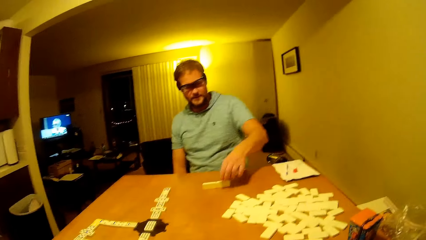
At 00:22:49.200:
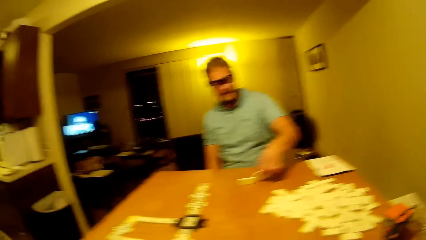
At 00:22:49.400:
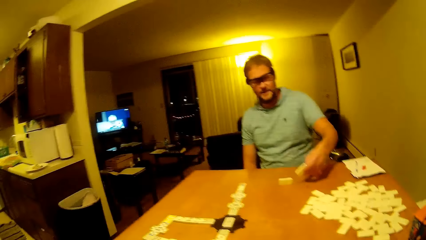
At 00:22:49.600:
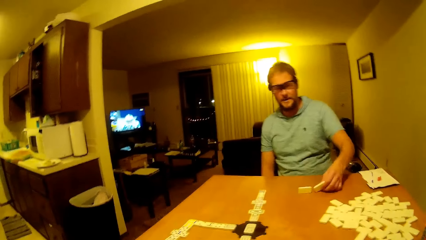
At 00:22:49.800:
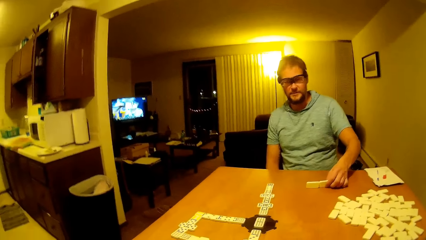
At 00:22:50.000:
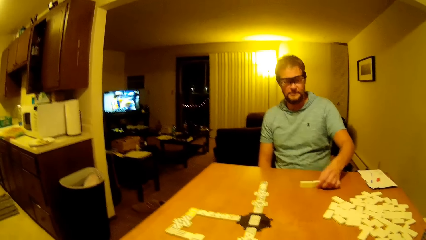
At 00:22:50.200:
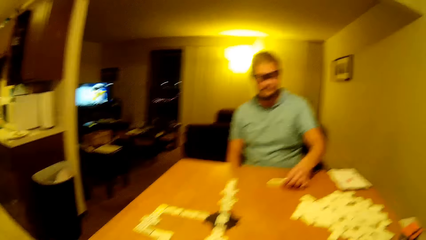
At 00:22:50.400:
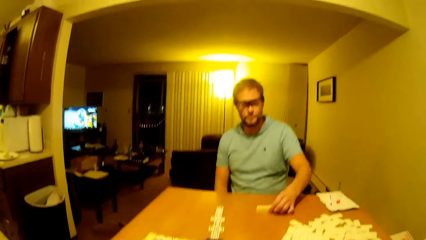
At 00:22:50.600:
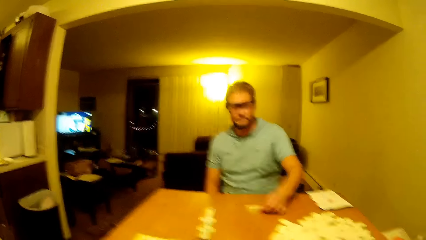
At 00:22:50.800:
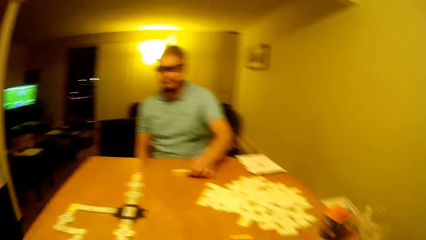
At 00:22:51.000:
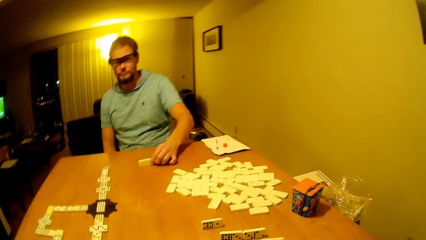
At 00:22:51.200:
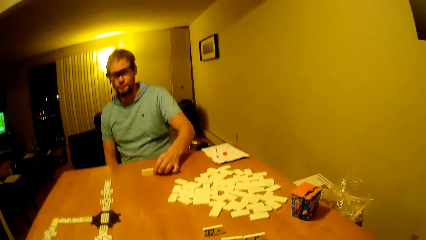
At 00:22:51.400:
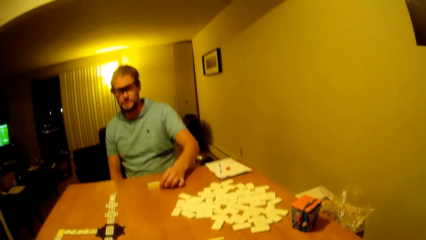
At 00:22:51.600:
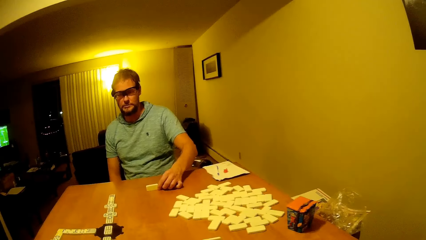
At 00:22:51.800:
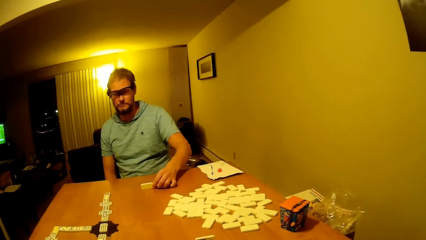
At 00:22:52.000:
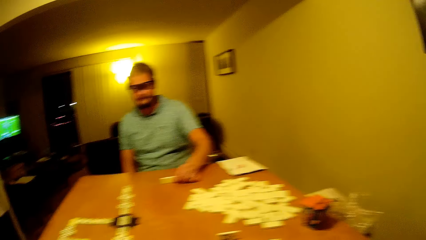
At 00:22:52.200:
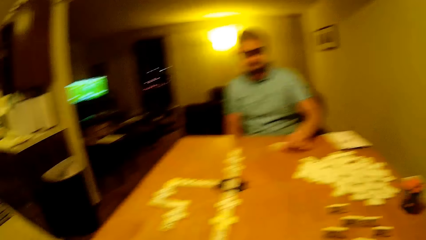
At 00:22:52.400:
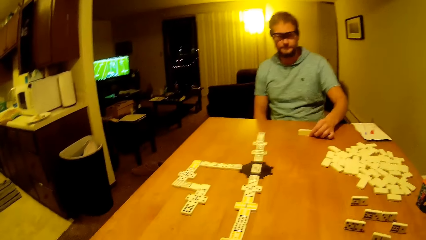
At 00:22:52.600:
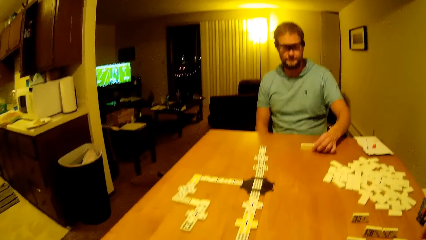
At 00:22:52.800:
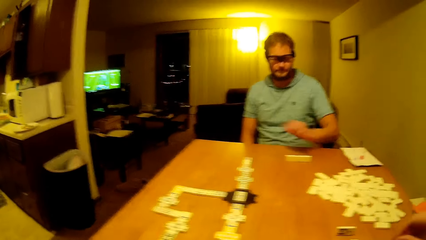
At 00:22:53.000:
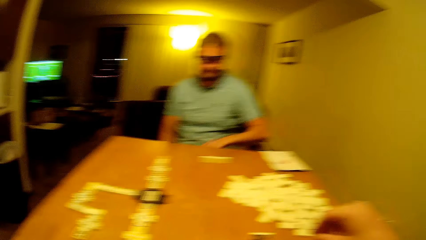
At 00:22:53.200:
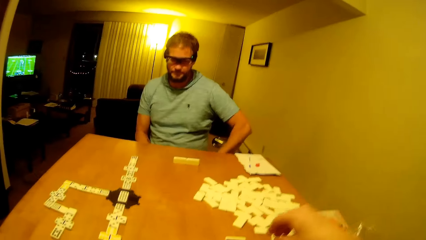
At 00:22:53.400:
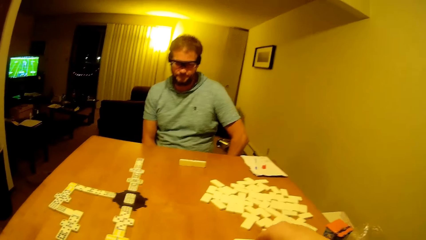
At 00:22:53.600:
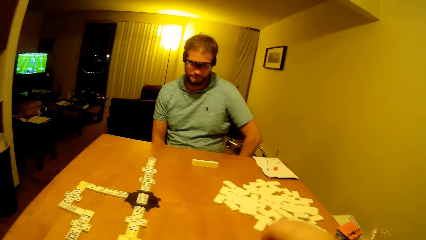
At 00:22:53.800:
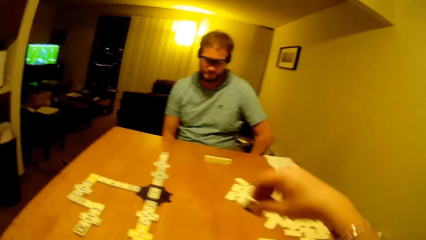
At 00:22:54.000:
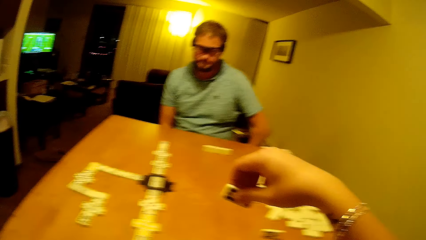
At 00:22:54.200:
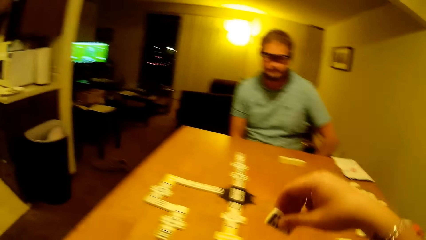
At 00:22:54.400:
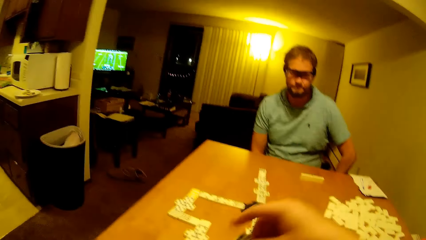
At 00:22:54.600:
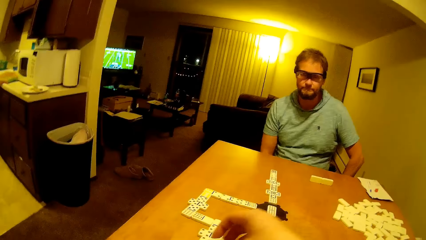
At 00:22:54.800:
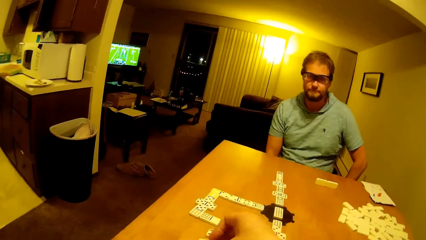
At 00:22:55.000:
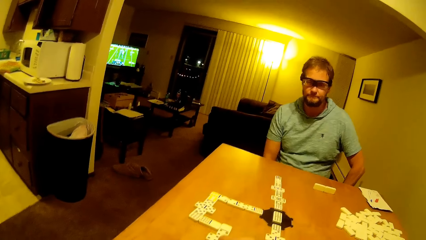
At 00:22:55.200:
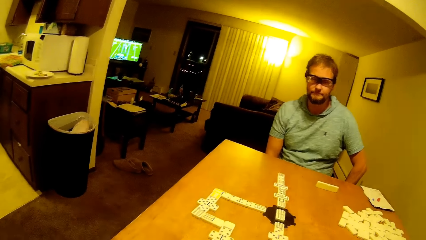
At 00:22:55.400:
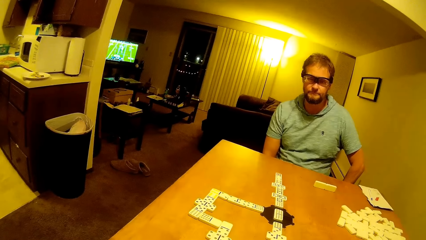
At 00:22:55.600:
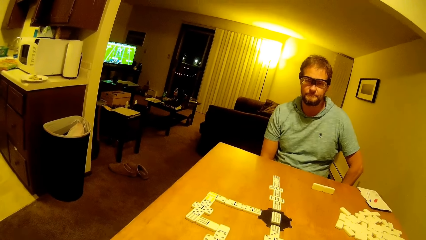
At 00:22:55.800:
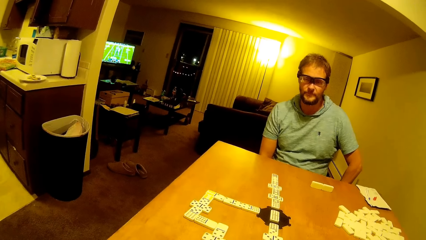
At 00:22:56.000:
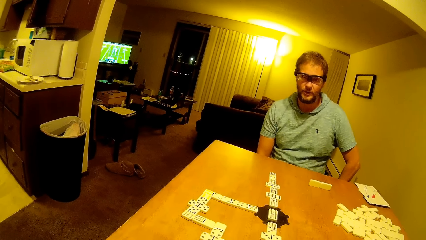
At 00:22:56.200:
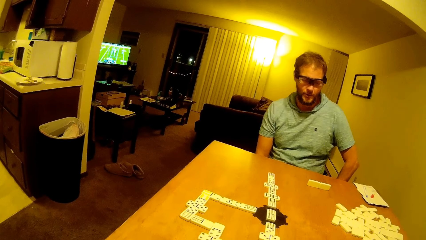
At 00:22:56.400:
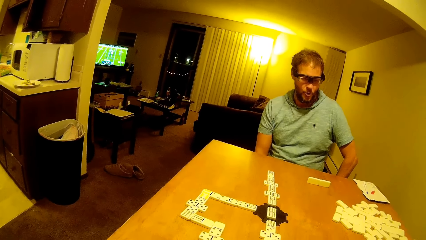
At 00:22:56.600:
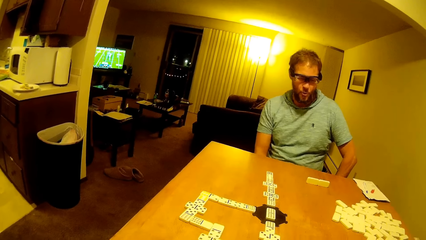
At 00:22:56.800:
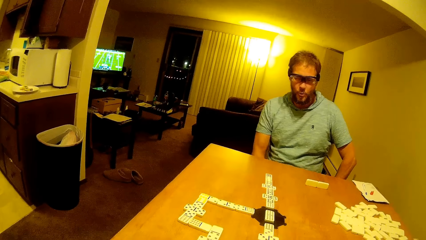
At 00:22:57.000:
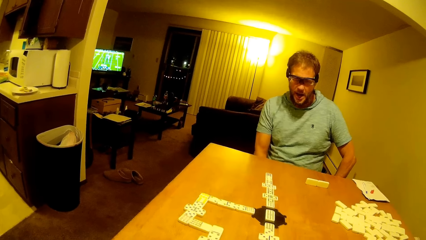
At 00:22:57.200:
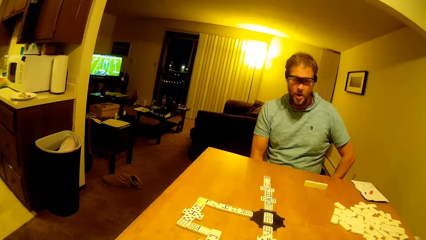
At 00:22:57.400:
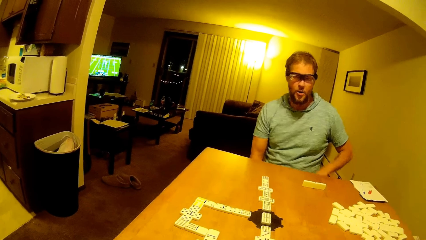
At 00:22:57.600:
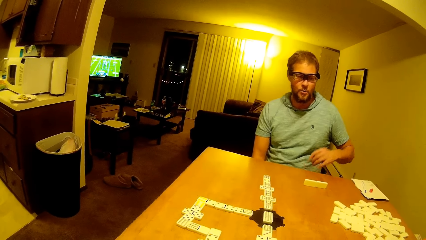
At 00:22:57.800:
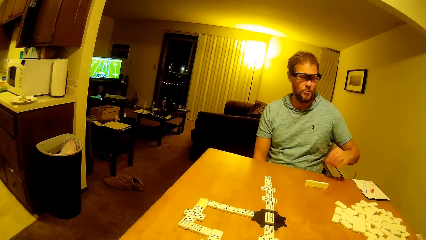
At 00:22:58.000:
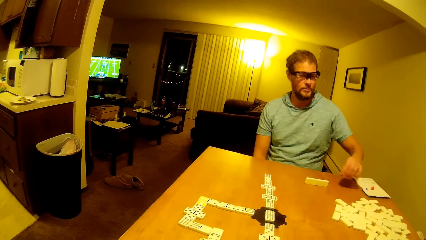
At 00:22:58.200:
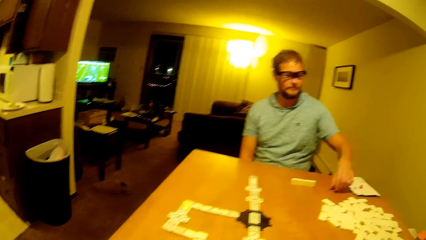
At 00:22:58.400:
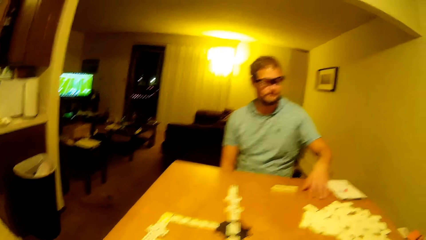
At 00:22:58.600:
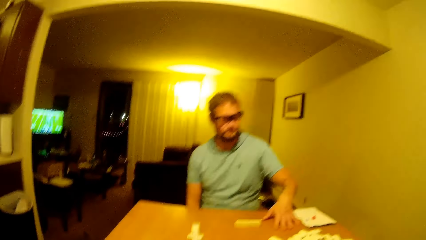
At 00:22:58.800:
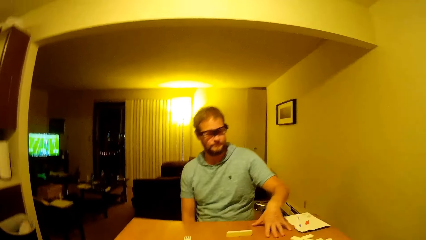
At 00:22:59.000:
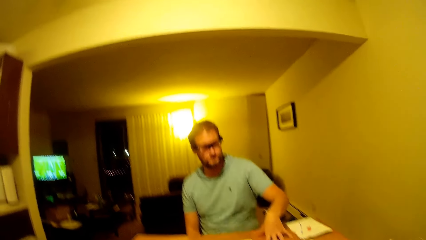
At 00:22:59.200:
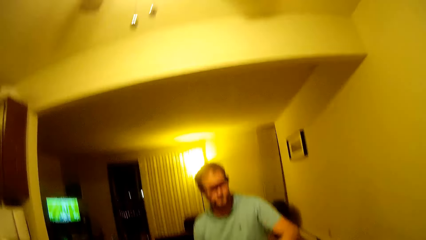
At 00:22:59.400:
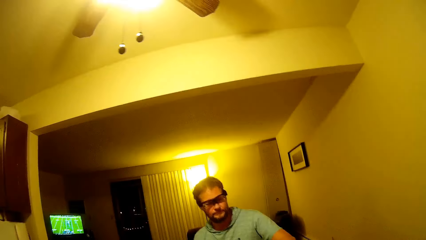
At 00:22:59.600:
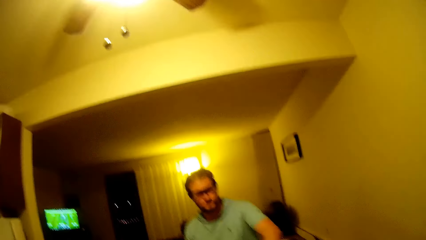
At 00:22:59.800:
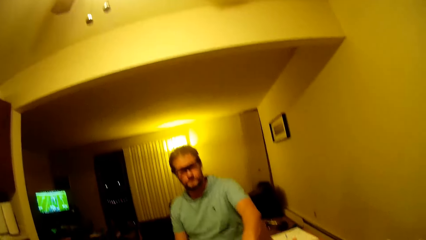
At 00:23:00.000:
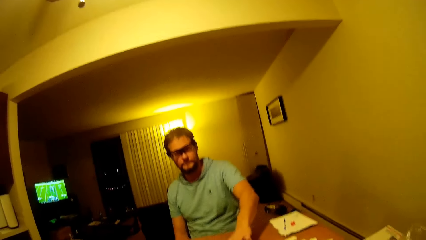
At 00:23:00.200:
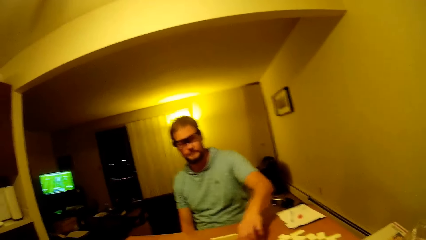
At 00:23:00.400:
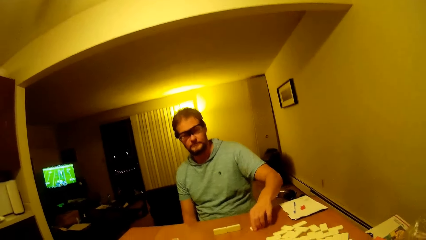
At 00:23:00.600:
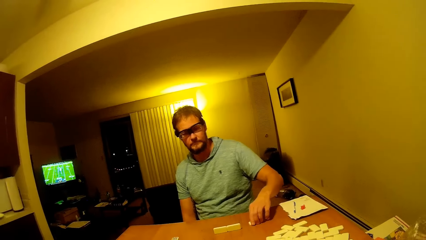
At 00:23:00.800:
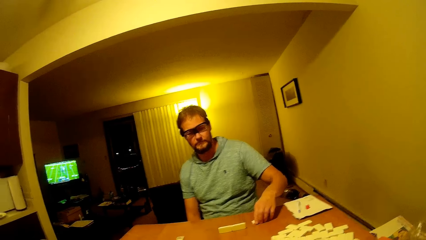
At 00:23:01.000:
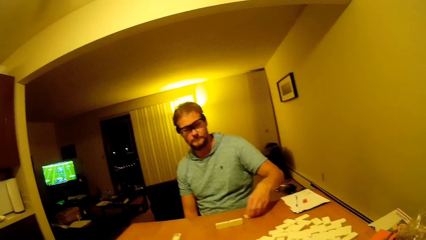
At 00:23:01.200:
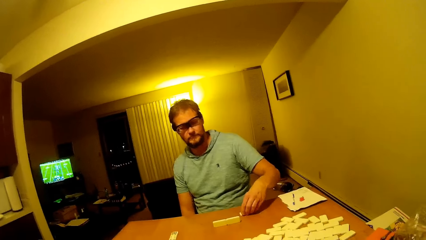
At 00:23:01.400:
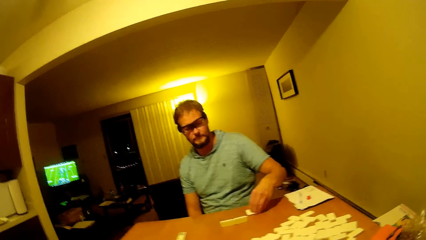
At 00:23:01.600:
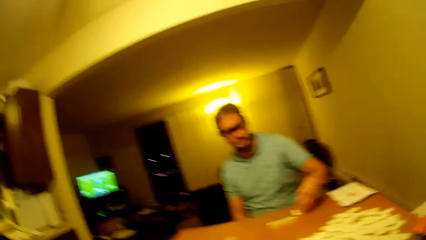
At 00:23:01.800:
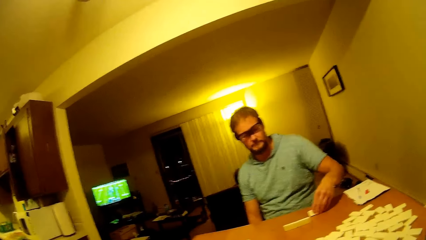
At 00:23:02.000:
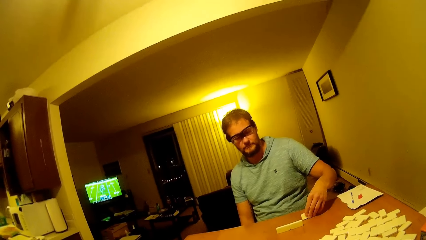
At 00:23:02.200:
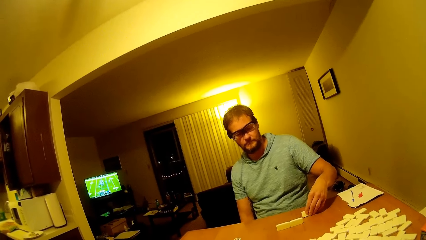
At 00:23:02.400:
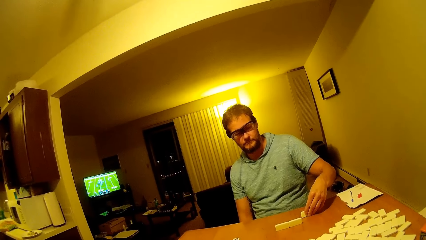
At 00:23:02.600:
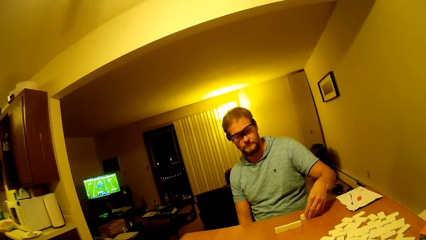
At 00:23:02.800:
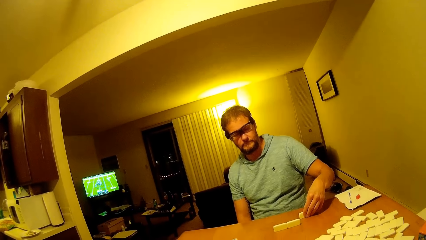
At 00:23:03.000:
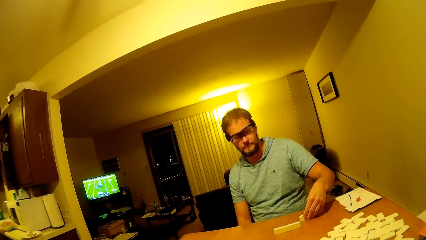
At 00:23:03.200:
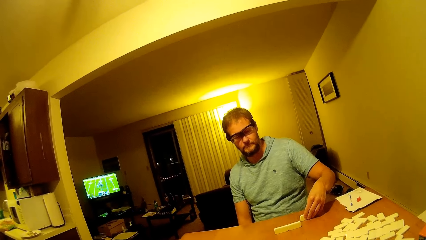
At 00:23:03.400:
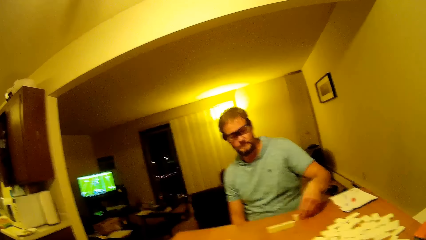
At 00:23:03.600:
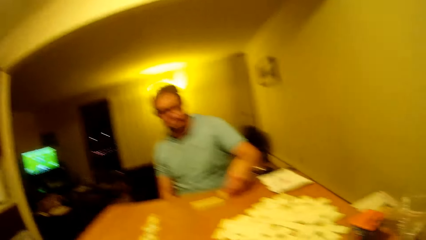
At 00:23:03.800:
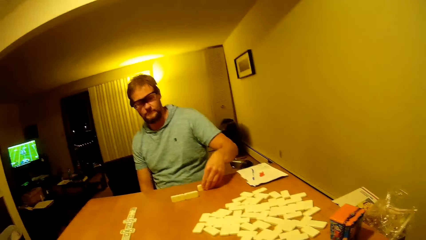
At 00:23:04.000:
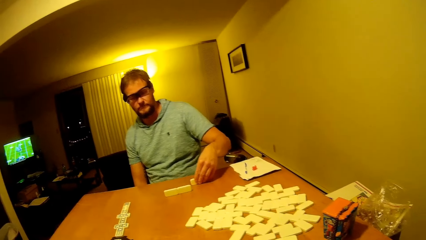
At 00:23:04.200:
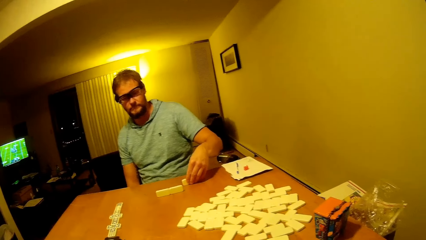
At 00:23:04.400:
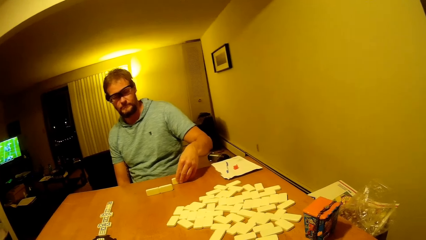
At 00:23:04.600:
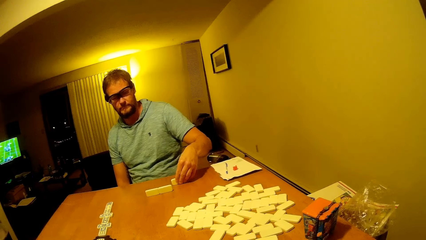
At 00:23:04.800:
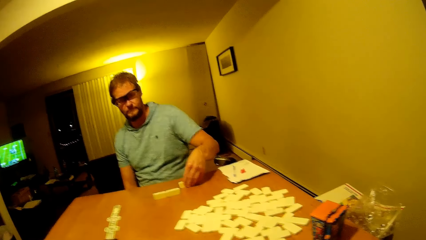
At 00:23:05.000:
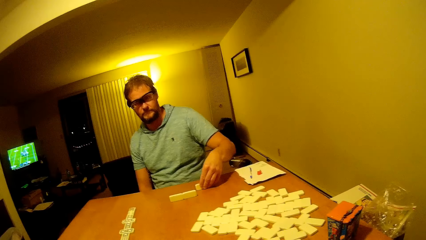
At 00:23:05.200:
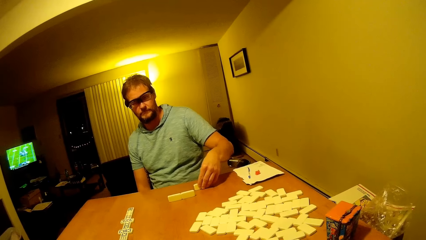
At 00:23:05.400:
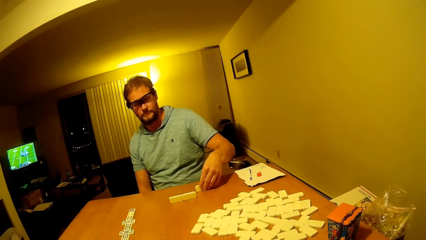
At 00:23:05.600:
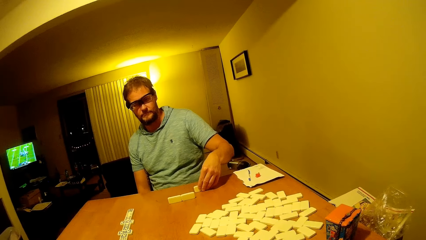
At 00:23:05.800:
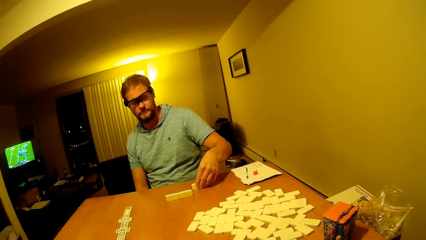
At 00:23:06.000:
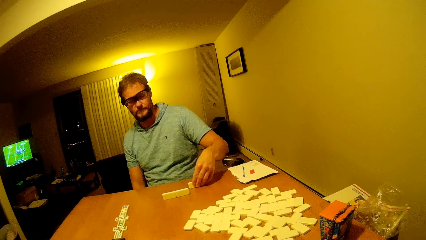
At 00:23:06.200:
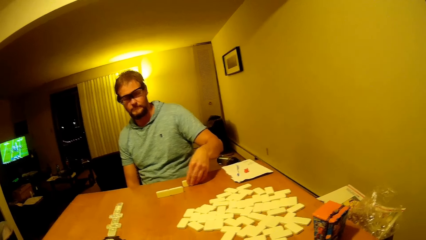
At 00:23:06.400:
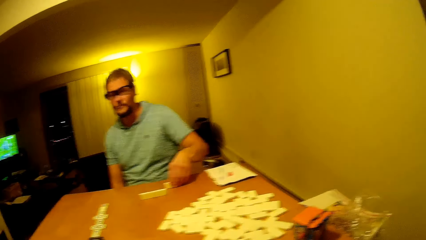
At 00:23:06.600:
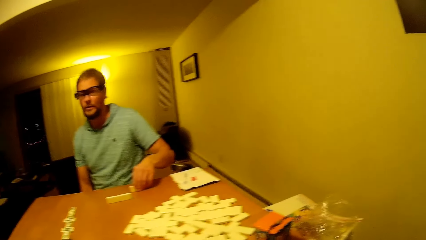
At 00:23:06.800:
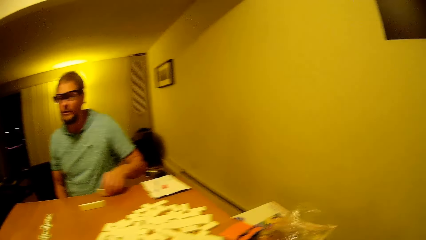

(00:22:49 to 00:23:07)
The man lifts his hand up, picks up a pai gow tile on the table, places the pai gow tile on the table, turns the dice and arranges the dice. The camera wearer looks on the table and picks up the pai gow tile on the table. The man puts his hand down. The camera wearer places the pai gow tile on the table. The man holds his hand on the table, picks up the pai gow tile on the table and holds the dice.
